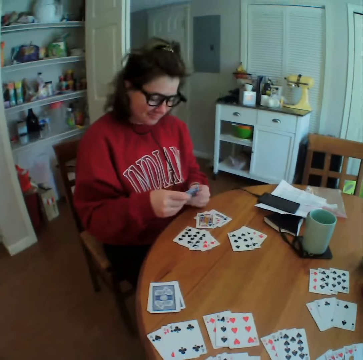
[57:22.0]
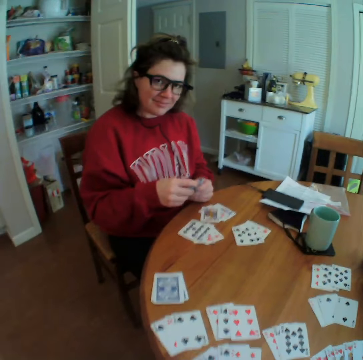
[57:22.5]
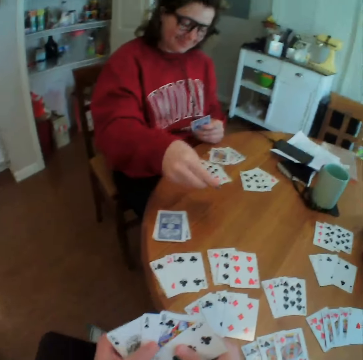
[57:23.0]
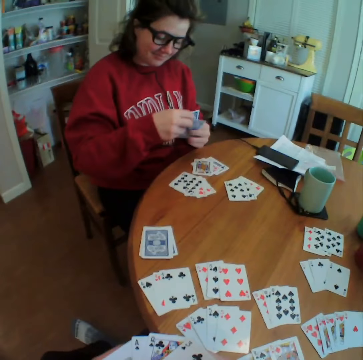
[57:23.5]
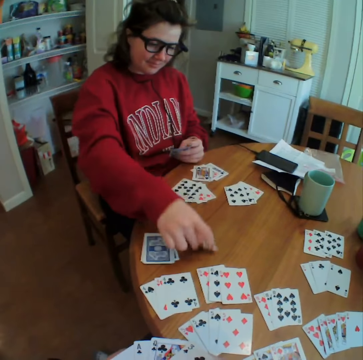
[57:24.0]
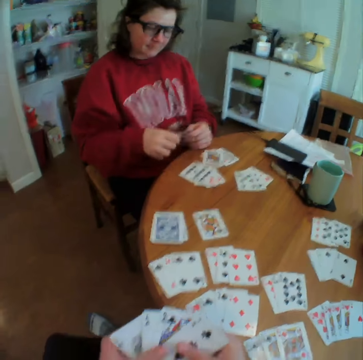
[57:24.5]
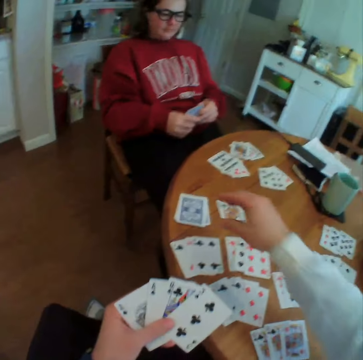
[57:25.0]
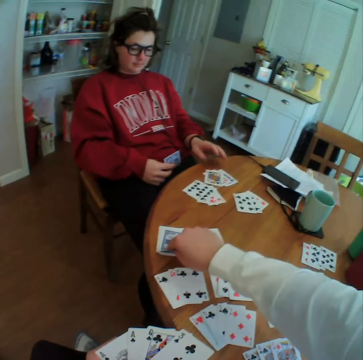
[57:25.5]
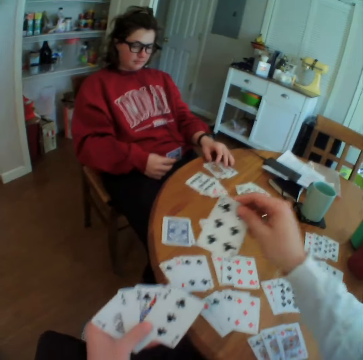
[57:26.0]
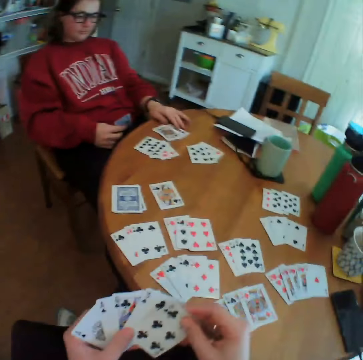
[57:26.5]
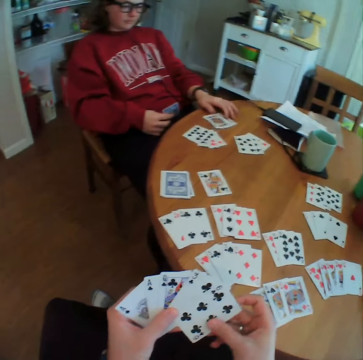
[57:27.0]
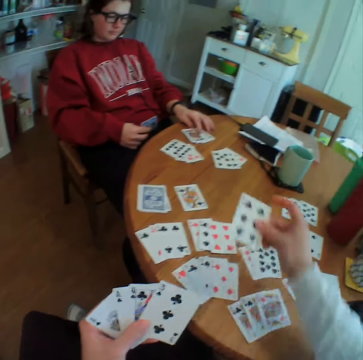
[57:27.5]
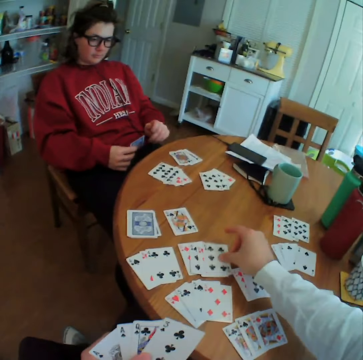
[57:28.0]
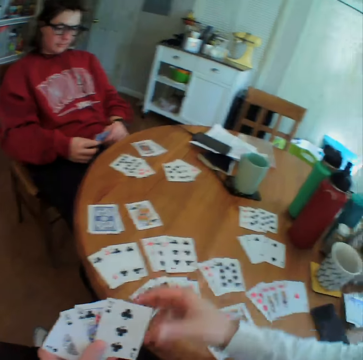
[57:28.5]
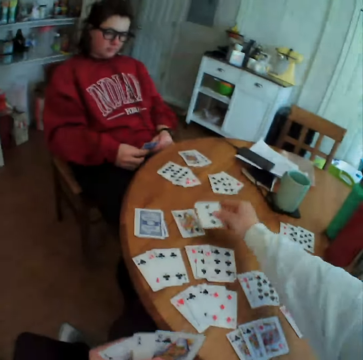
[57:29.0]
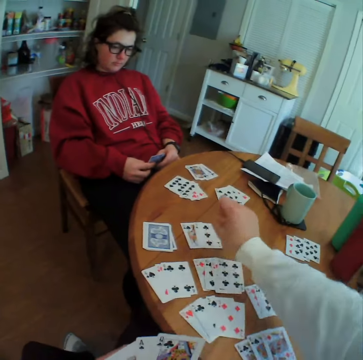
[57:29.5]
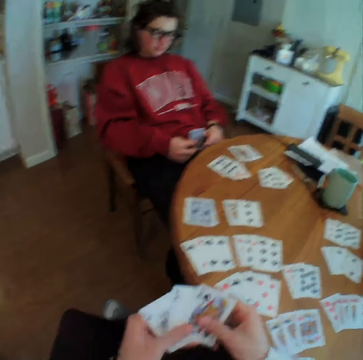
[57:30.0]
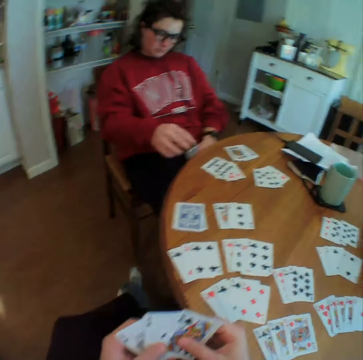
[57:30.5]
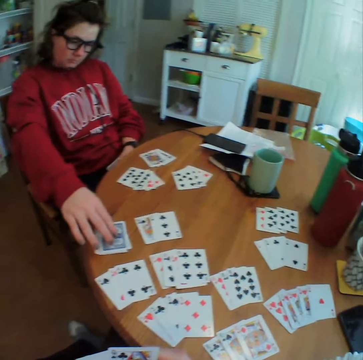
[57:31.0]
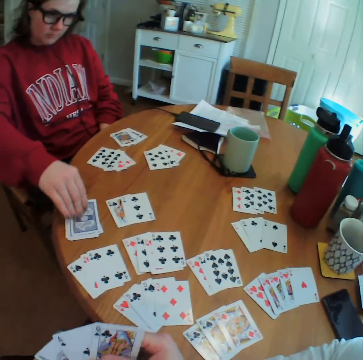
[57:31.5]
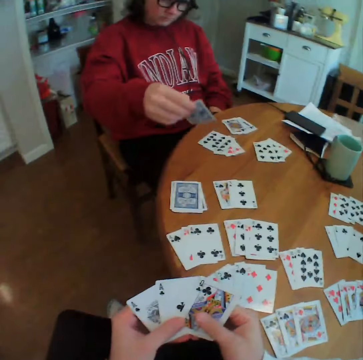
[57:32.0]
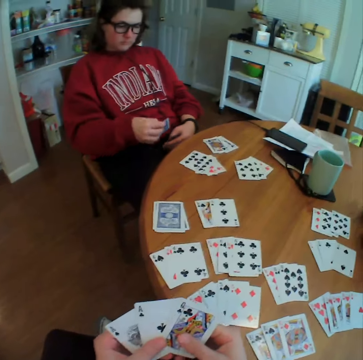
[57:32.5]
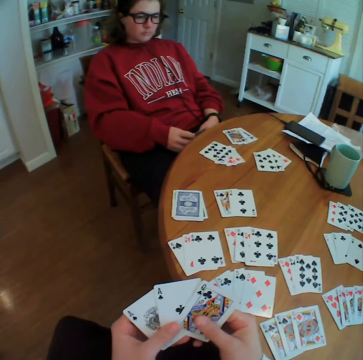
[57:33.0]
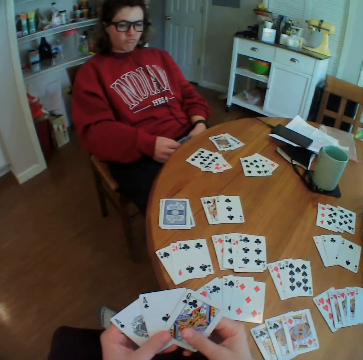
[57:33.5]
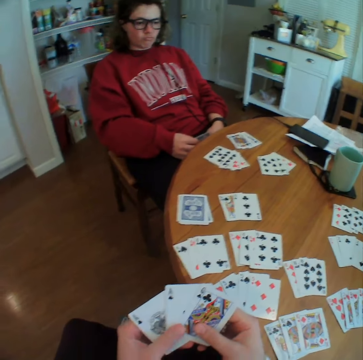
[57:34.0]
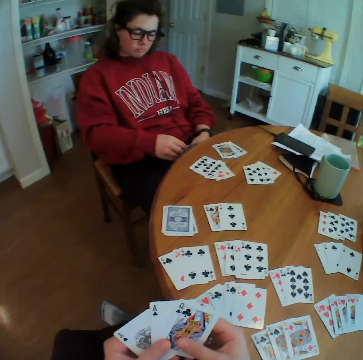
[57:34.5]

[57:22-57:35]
The camera wearer talks to a lady. The lady puts the card down. The camera wearer picks up a card and puts down the card. The lady picks up cards.

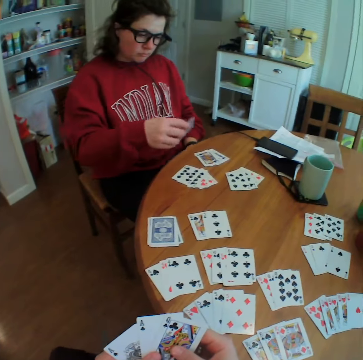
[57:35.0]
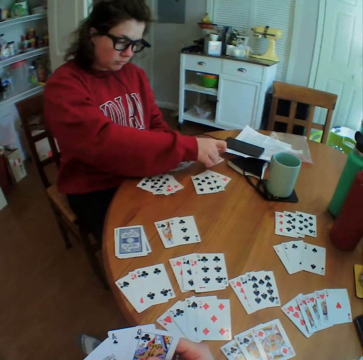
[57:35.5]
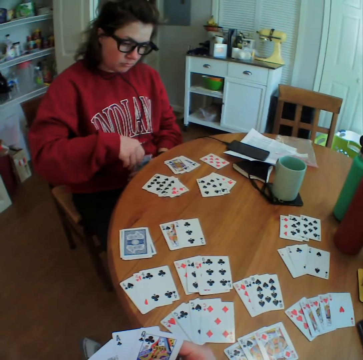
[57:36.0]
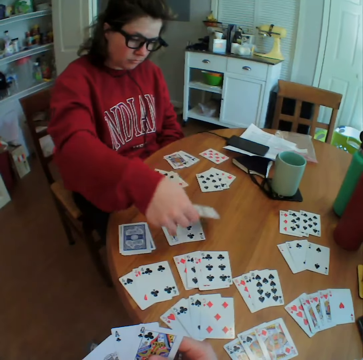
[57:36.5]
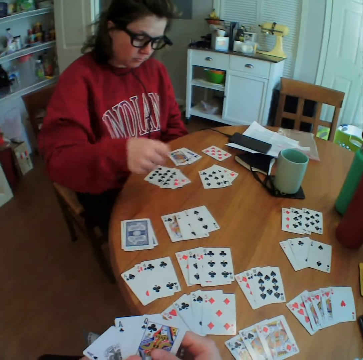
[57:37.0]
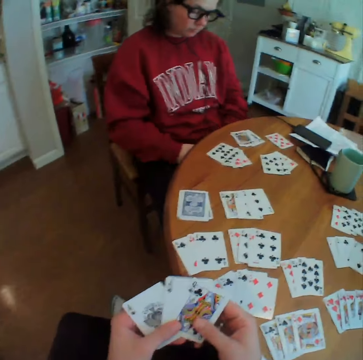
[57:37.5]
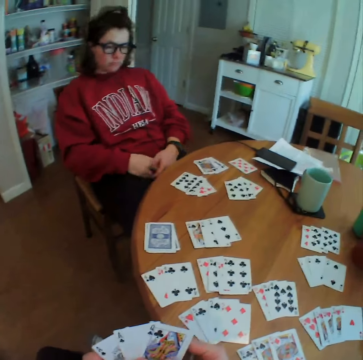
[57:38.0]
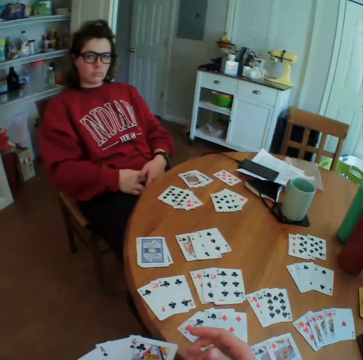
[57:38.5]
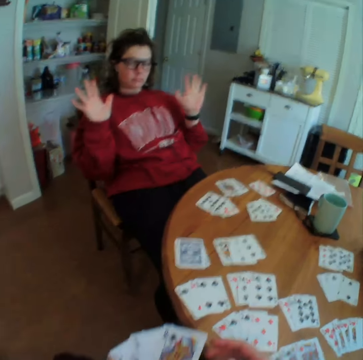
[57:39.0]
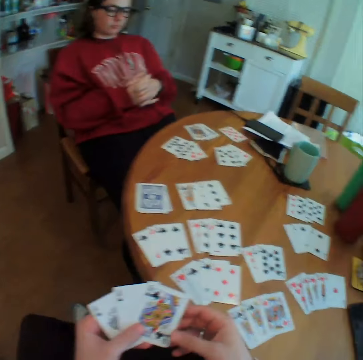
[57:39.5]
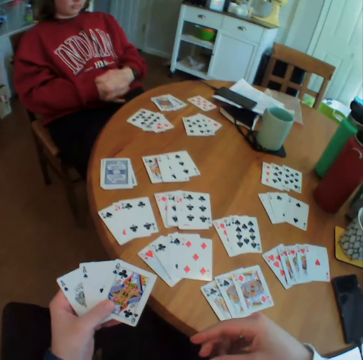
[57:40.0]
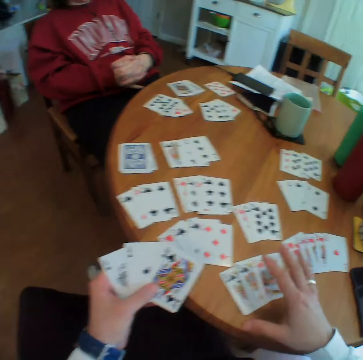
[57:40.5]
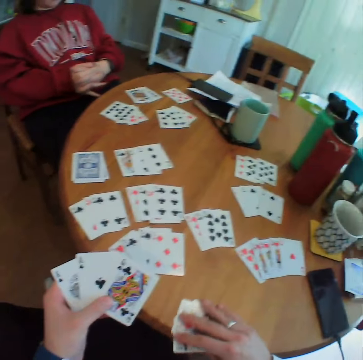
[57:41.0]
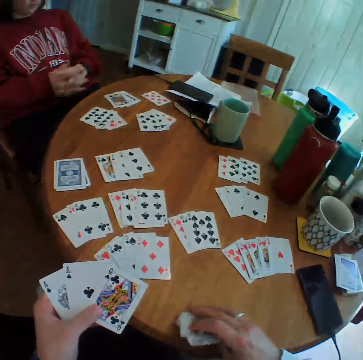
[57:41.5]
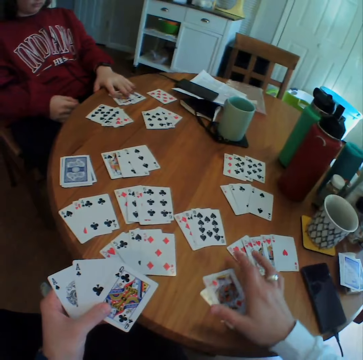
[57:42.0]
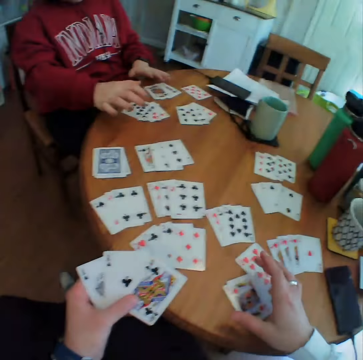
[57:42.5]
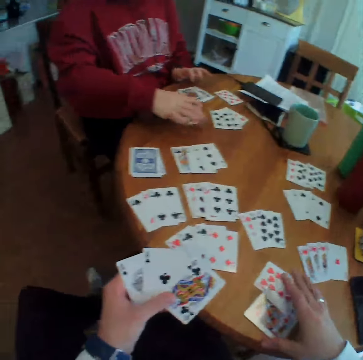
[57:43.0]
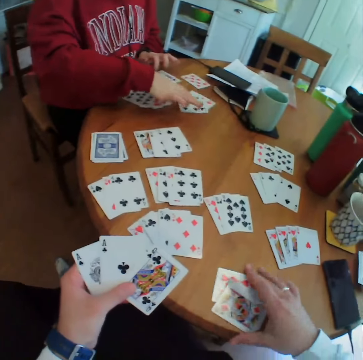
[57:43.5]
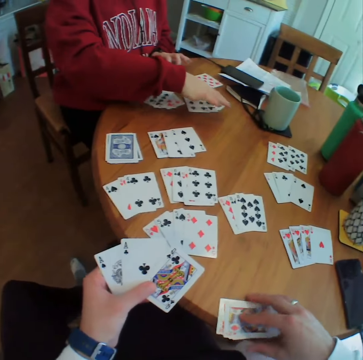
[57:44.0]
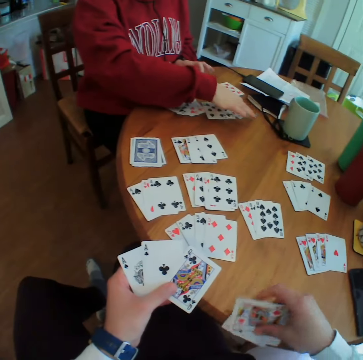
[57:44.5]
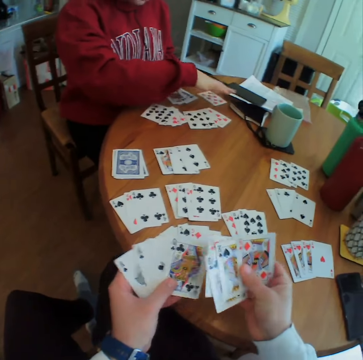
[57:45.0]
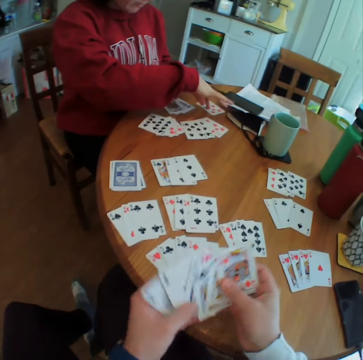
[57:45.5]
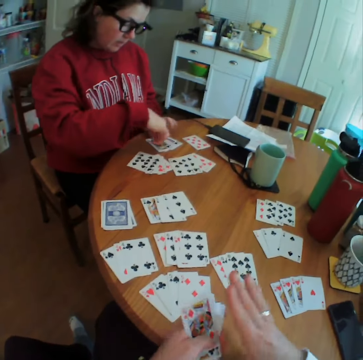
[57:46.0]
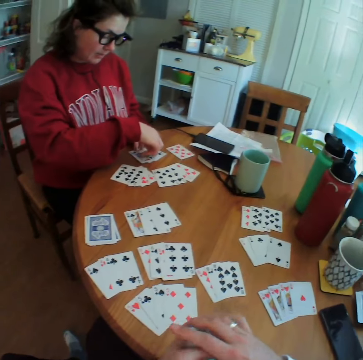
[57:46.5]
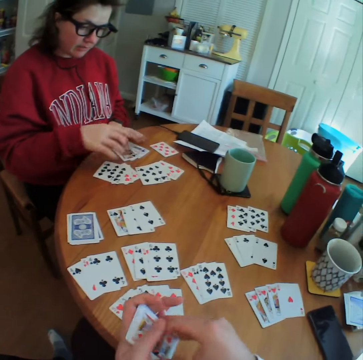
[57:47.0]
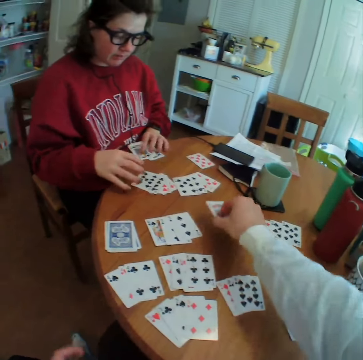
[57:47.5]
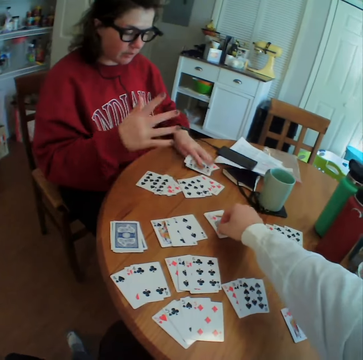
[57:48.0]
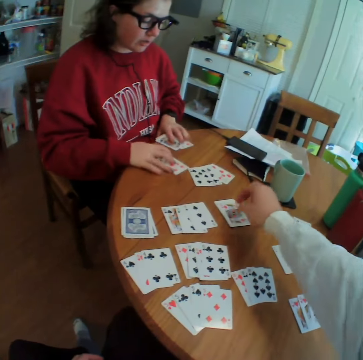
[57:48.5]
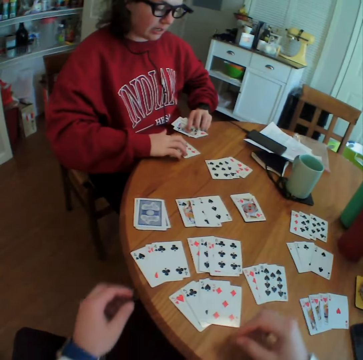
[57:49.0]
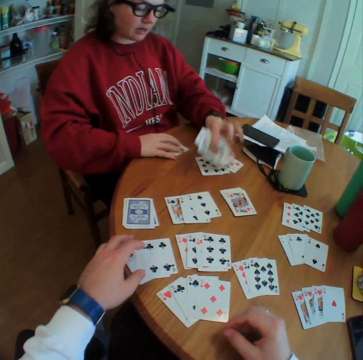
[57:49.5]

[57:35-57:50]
The lady puts the card aside and drops a card. The camera wearer talks to the lady. He picks up his cards. The lady counts her cards. The camera wearer puts the cards down.

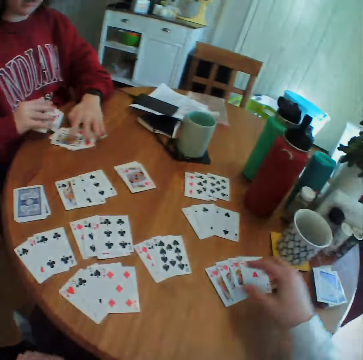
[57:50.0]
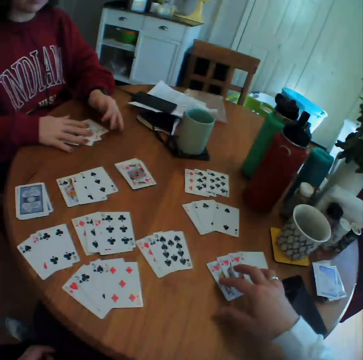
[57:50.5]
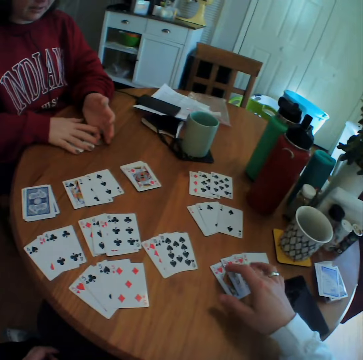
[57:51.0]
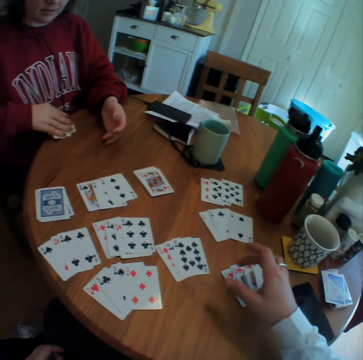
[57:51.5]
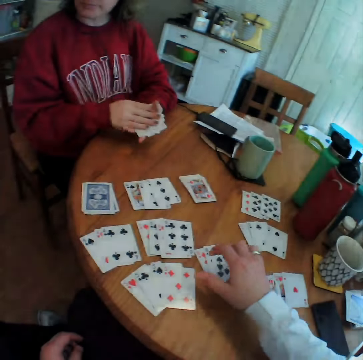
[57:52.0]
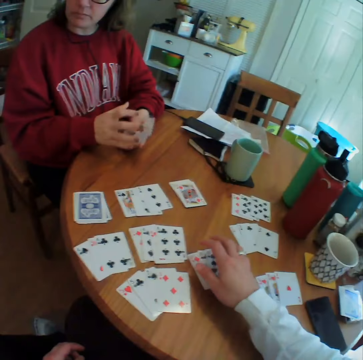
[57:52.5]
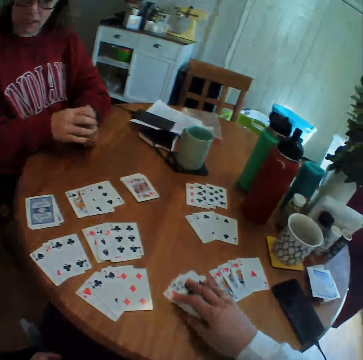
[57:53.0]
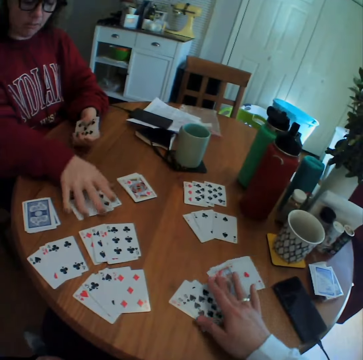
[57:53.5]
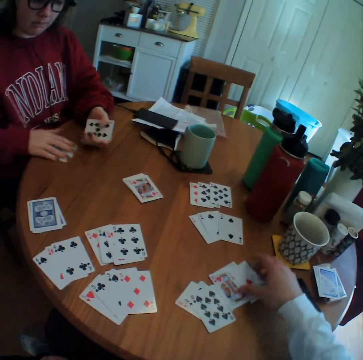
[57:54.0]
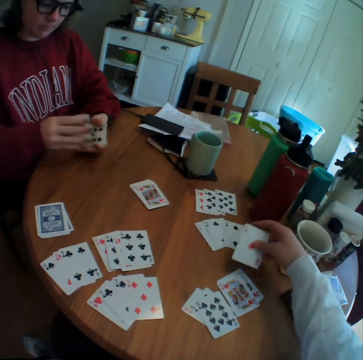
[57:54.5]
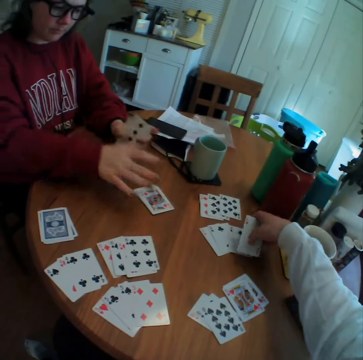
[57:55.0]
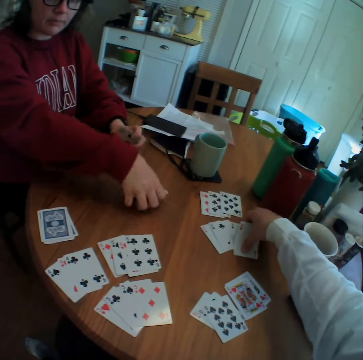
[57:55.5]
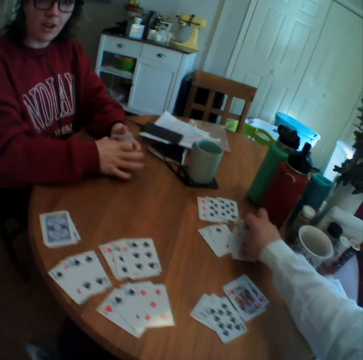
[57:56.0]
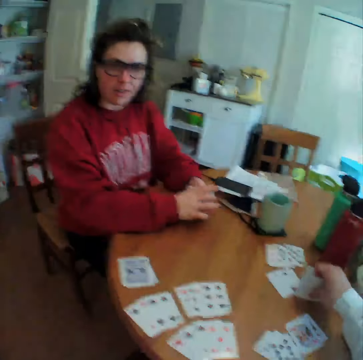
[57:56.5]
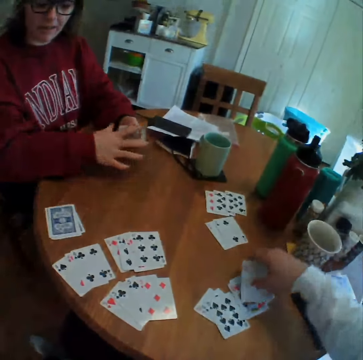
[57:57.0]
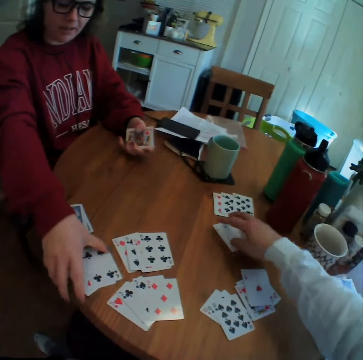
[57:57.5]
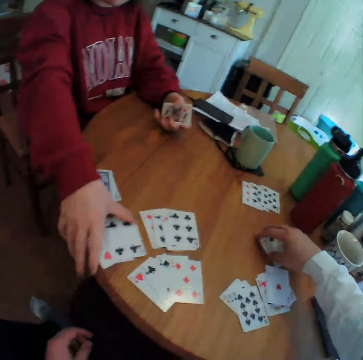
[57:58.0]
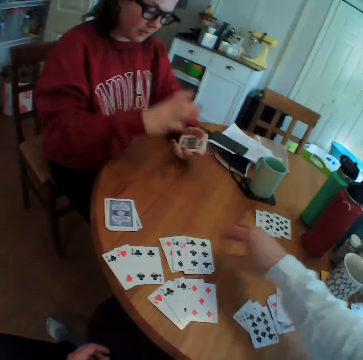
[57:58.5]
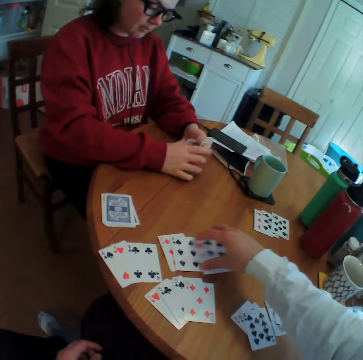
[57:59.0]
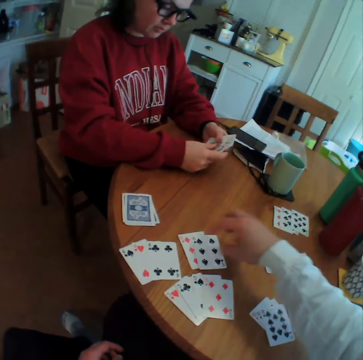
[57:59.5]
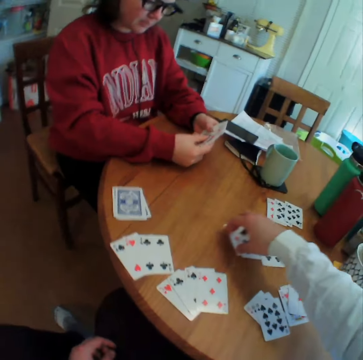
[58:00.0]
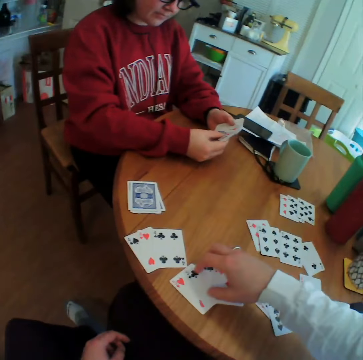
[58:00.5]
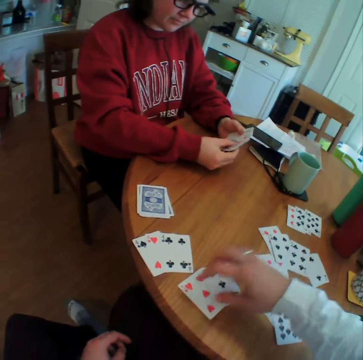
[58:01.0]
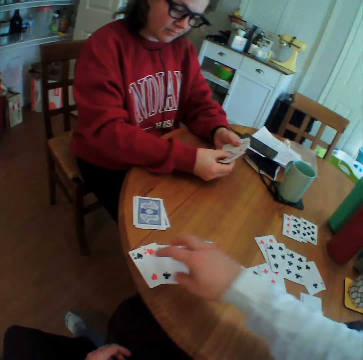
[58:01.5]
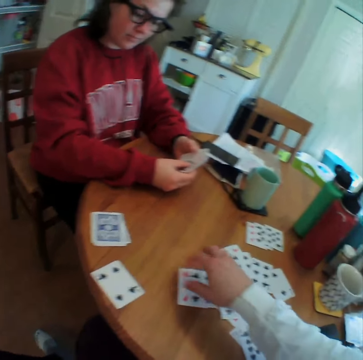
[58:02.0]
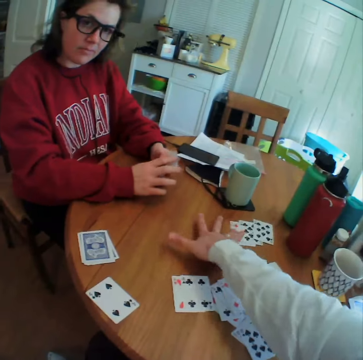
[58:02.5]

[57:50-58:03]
The camera wearer counts the cards. The lady picks cards on the table. The camera wearer arranges the cards, picks cards on the table, and spreads the cards on the table.
